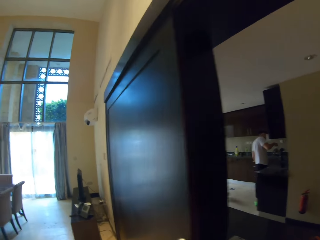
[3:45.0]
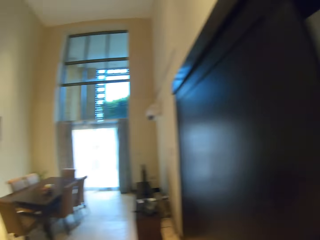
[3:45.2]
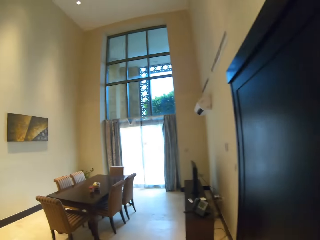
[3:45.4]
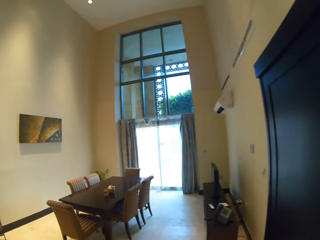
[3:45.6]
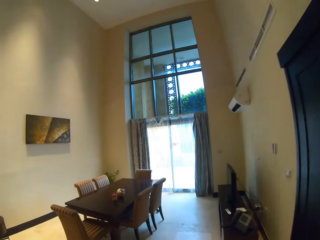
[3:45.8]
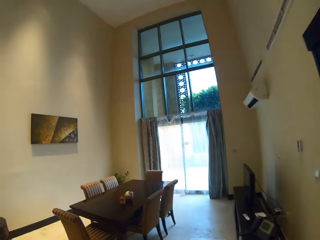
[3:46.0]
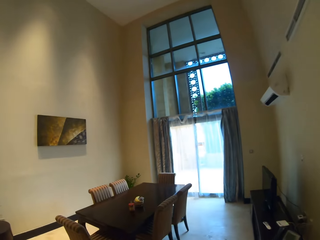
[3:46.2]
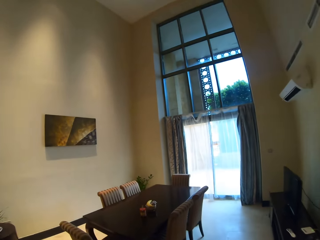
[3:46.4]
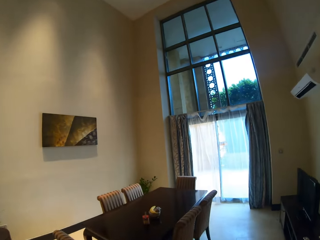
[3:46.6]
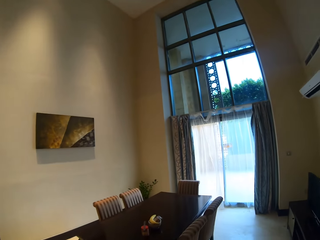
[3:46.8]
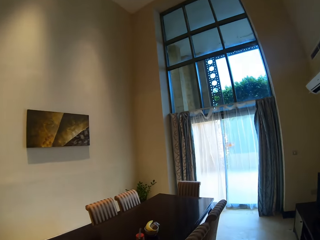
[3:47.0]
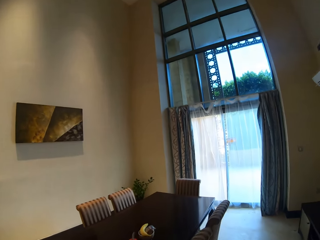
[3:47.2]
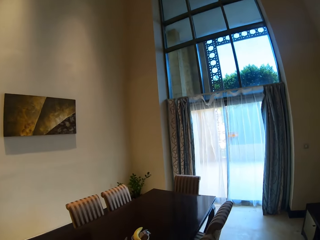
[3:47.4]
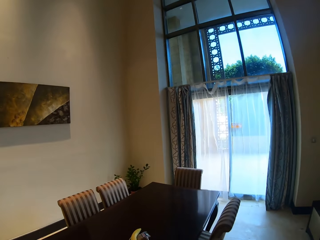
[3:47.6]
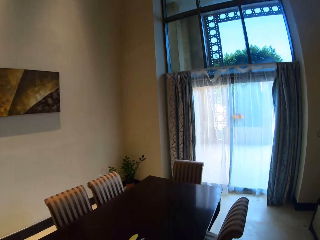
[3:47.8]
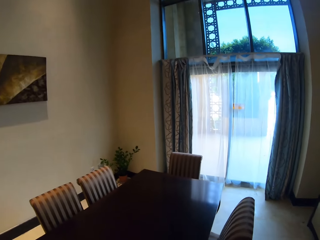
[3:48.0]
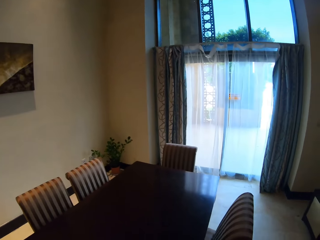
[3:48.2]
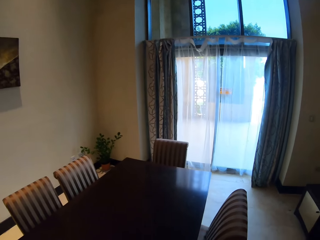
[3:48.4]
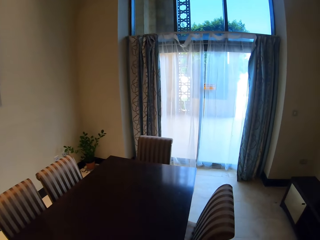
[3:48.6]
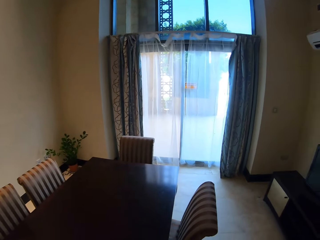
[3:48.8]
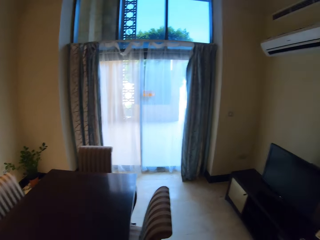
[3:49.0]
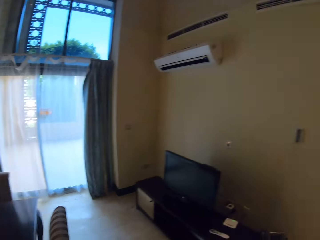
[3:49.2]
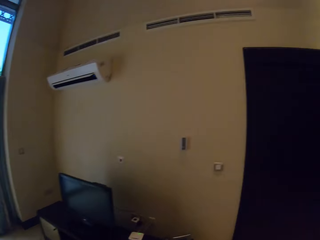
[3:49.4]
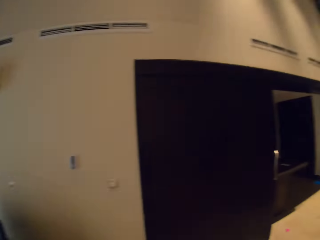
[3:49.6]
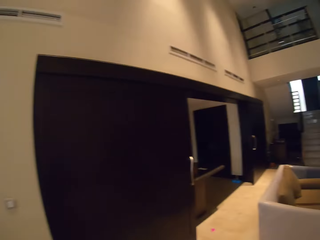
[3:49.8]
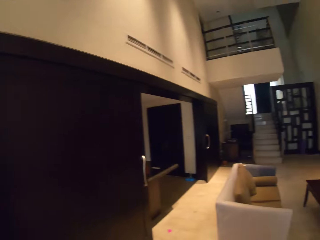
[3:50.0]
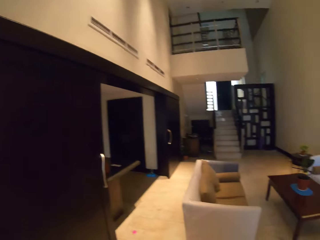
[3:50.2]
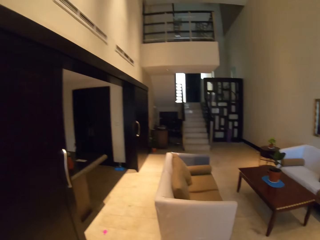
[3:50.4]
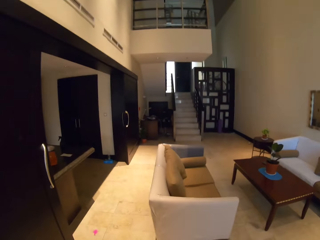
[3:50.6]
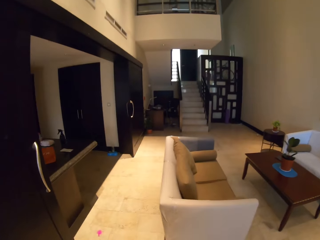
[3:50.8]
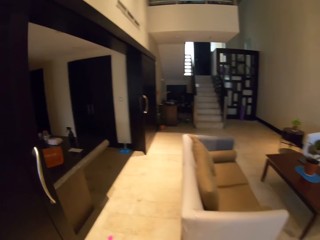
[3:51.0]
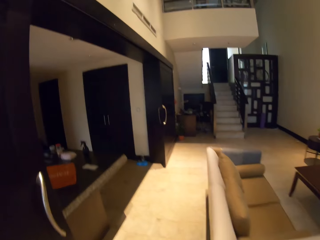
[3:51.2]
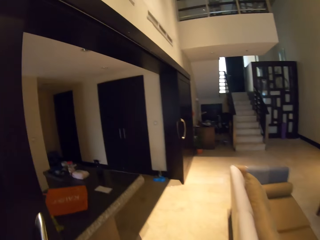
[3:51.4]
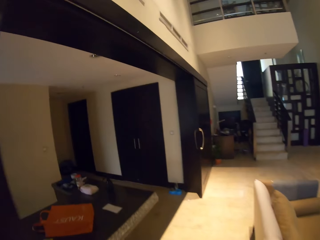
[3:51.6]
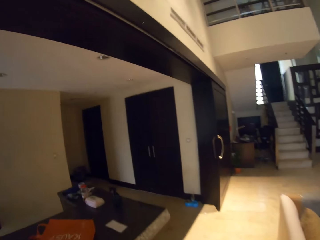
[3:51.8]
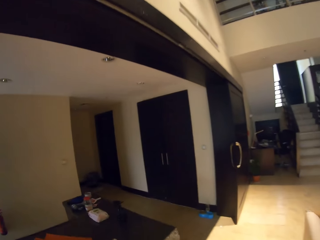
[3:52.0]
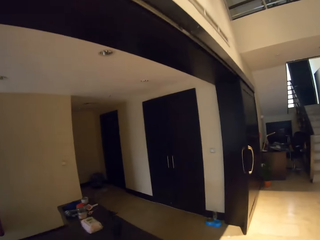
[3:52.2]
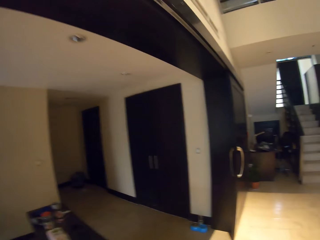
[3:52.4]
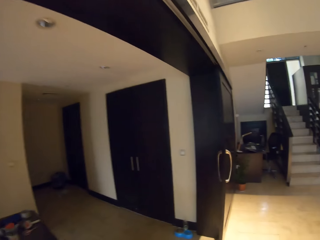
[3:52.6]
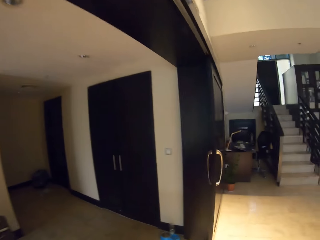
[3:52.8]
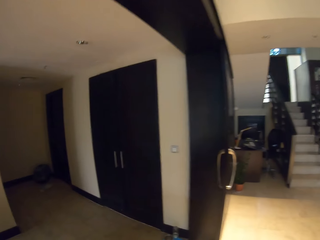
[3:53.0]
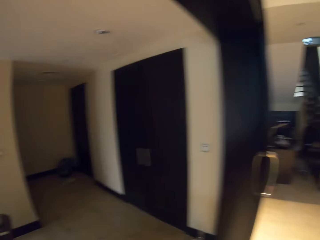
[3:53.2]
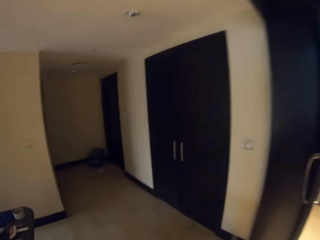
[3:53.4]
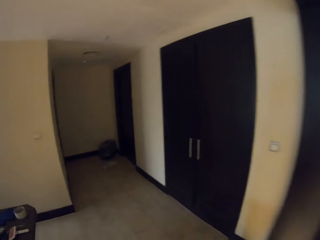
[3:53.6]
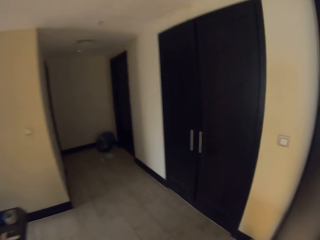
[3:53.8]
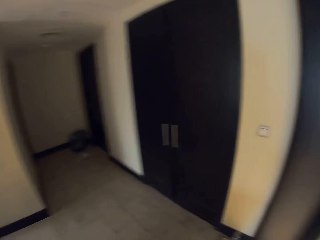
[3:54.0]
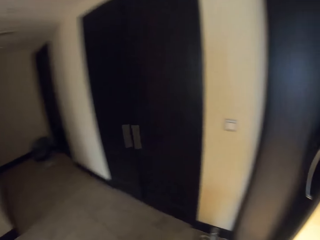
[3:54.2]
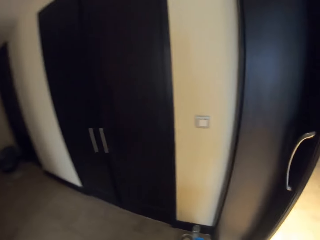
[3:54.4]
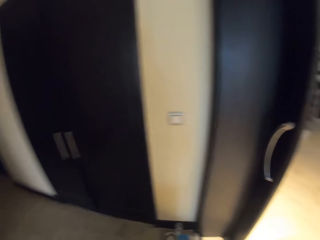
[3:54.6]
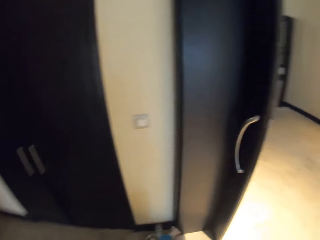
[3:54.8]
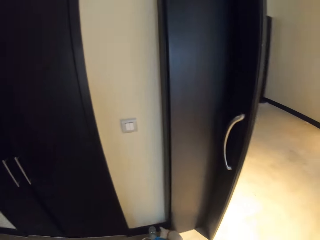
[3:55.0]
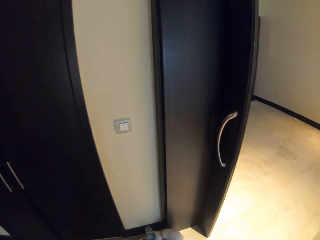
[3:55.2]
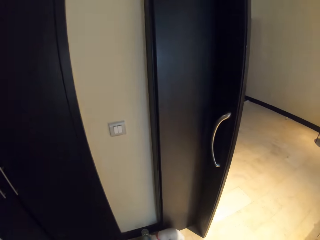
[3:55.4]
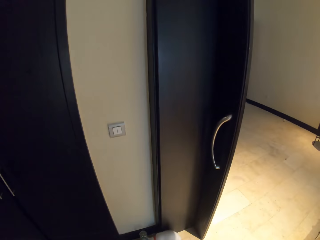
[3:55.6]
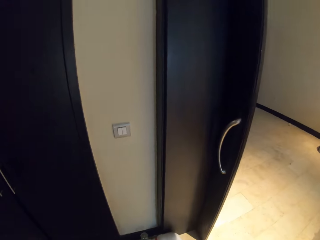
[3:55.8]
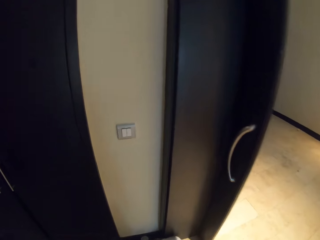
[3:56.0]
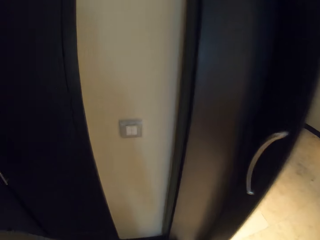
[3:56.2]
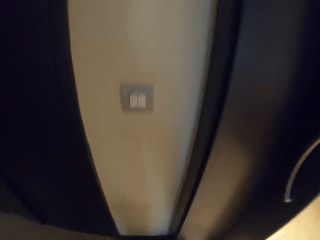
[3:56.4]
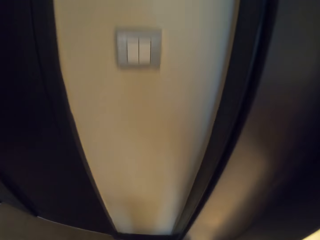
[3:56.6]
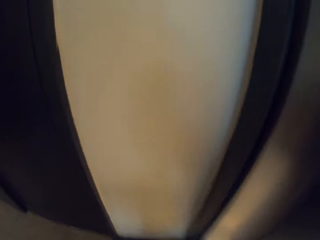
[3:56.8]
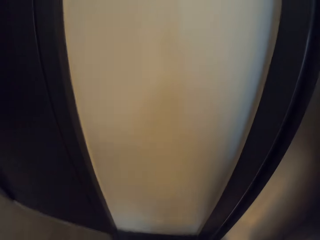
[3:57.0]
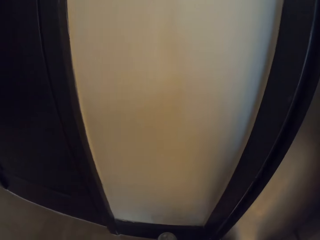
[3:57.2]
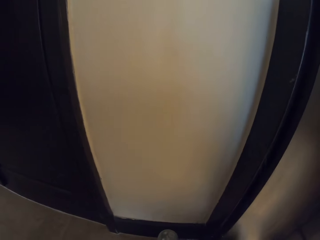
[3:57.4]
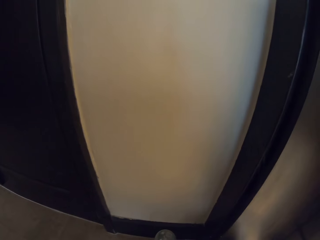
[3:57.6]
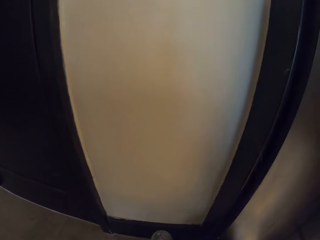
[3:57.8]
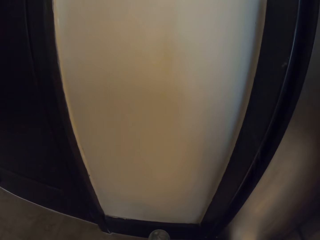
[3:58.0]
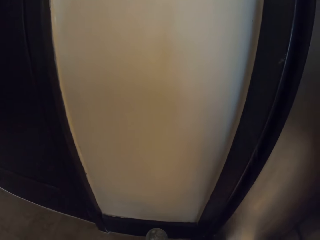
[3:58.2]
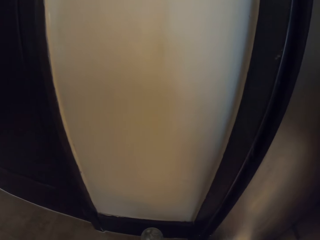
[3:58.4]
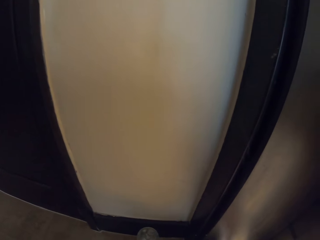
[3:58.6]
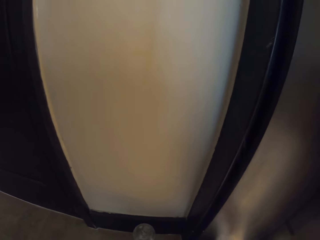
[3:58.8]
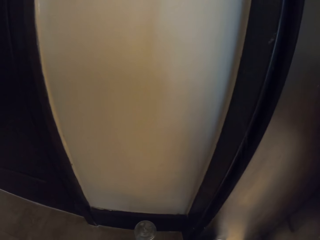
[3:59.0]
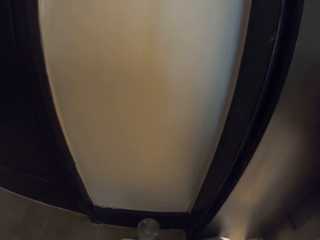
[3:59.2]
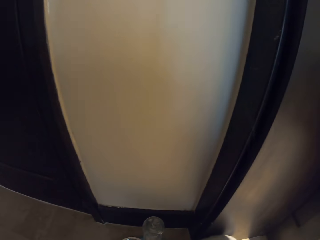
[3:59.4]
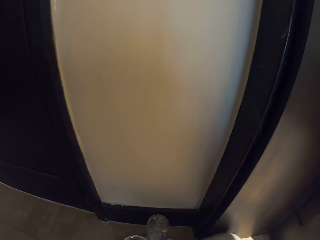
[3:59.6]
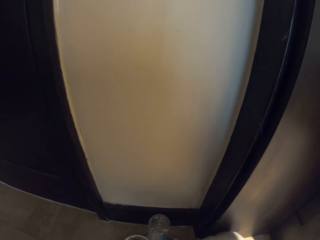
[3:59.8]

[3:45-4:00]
The camera wearer stares at the table. They walk towards the wall. They stare at the cat. They stand on the floor. They squat towards the cat. They stare at the cat.

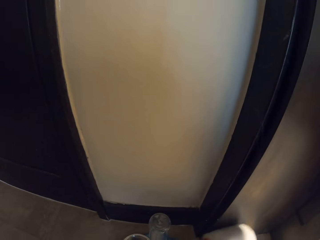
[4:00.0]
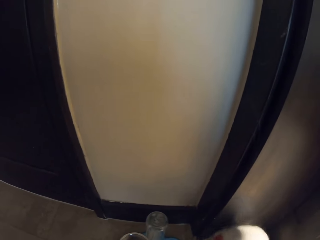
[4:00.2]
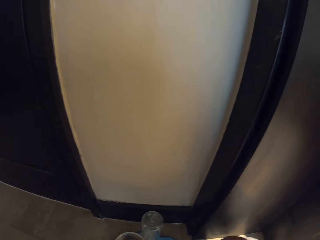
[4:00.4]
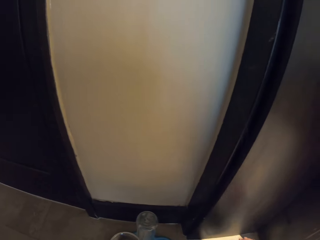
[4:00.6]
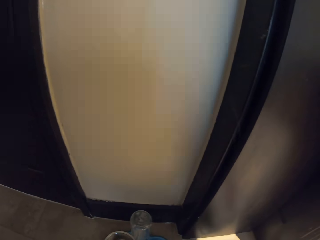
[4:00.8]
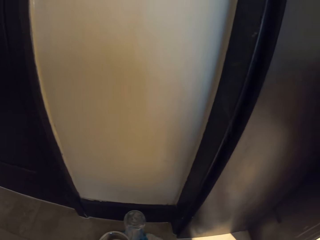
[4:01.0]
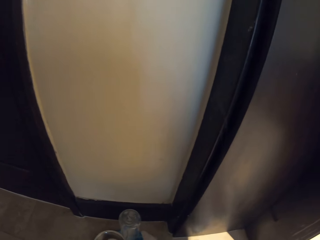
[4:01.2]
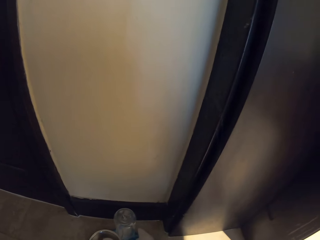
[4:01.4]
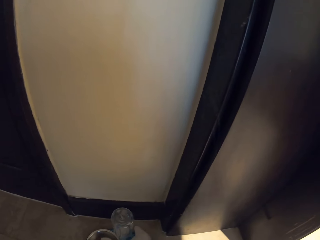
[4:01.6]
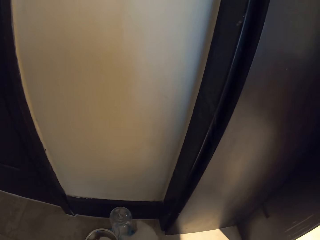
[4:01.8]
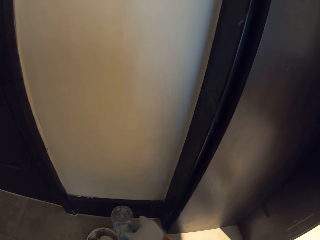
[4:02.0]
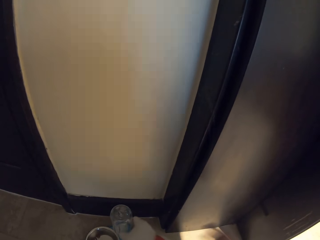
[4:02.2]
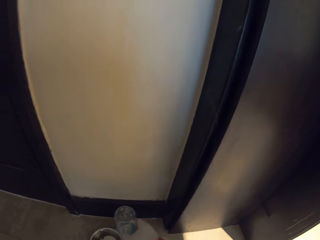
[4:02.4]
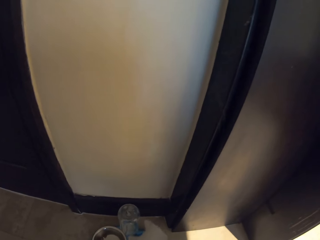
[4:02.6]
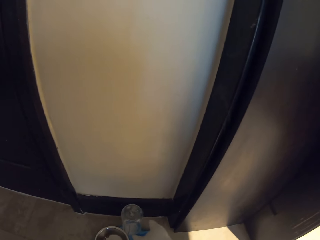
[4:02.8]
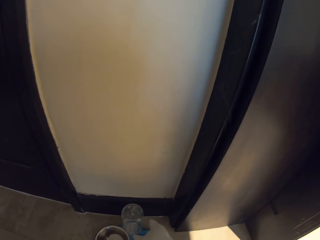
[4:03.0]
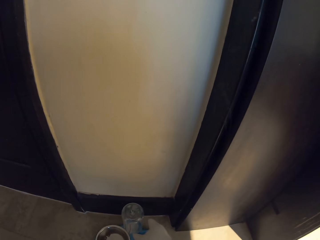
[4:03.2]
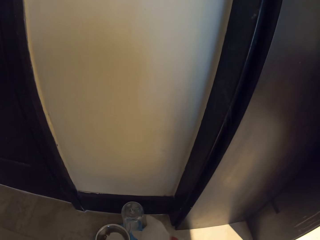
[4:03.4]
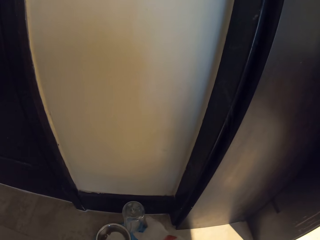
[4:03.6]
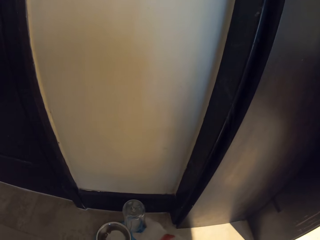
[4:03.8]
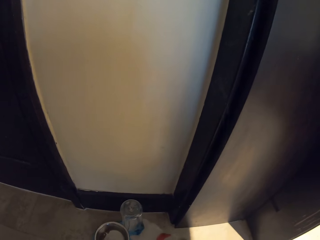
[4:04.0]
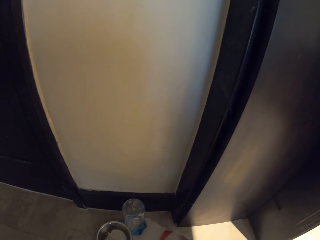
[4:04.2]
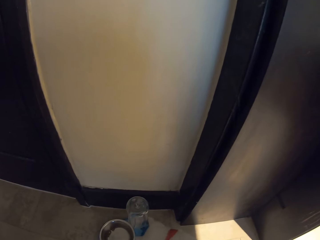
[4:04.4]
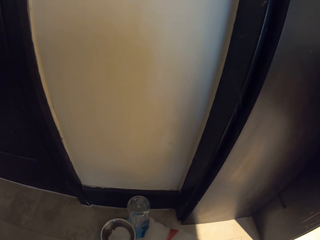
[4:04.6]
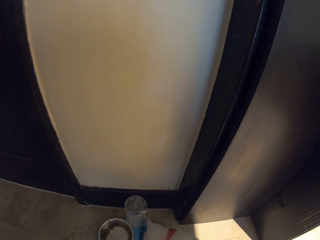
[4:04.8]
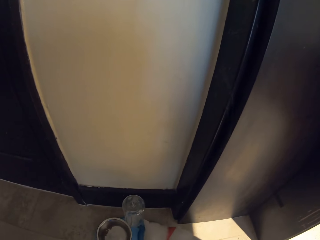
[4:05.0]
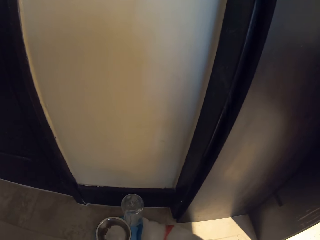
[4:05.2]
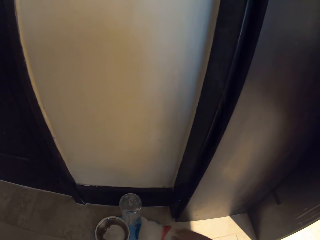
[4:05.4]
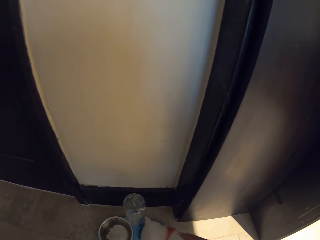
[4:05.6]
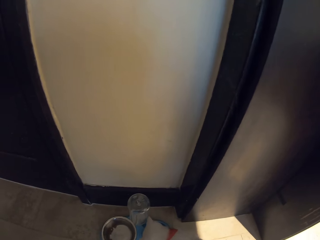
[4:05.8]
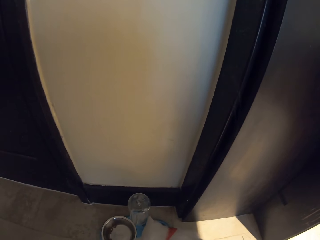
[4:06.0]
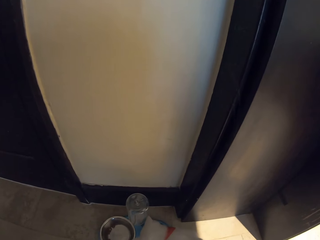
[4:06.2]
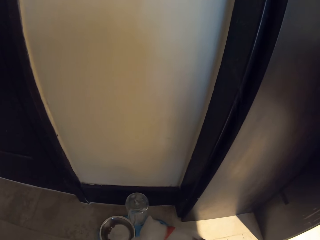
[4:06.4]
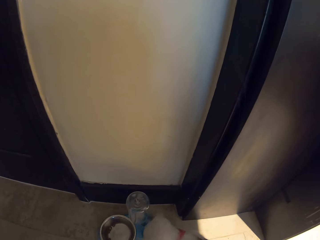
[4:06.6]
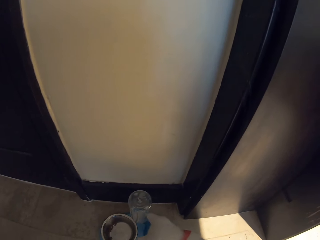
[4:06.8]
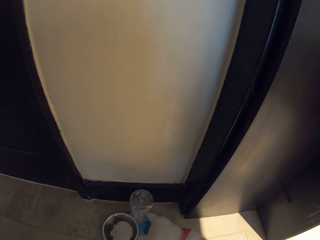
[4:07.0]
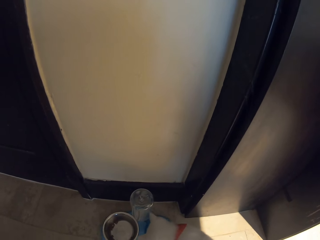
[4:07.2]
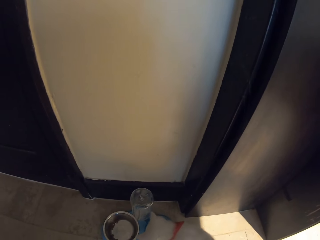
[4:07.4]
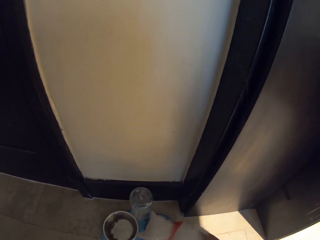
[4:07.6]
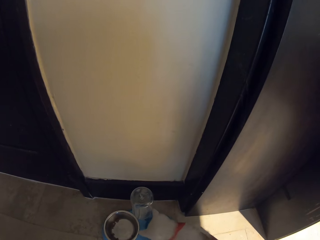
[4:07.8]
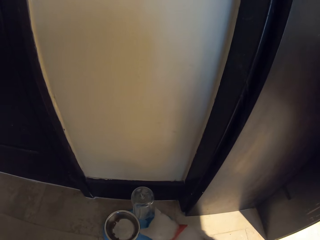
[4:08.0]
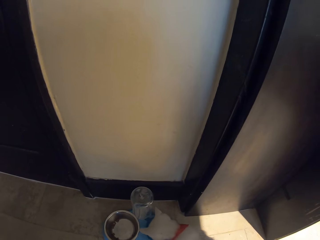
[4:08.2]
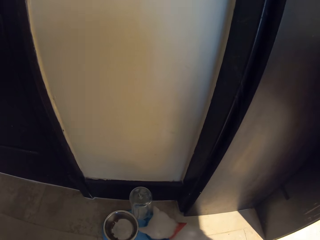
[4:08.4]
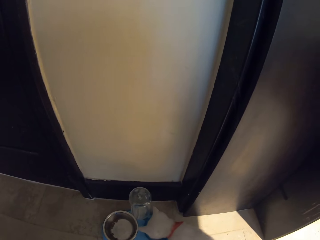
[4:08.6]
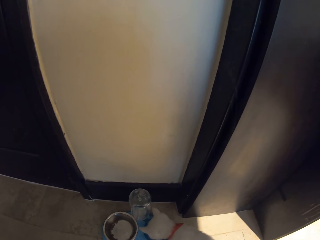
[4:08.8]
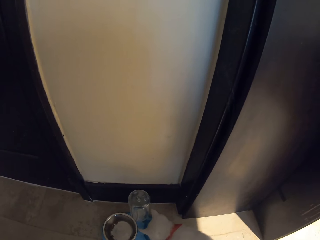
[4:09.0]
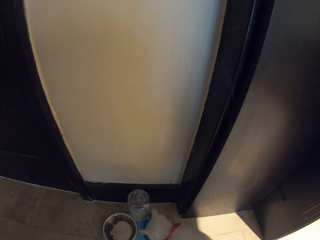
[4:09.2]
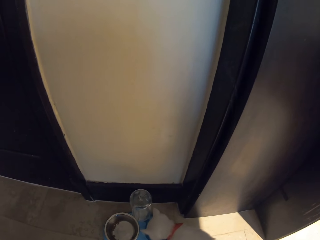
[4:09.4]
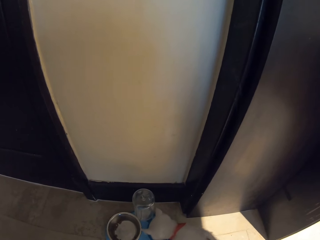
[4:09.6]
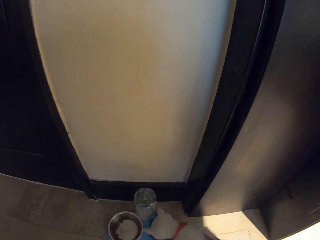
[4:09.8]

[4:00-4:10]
The camera wearer holds the cat with her right hand. She pets the cat.
